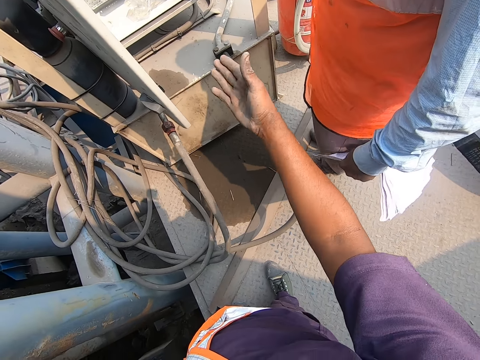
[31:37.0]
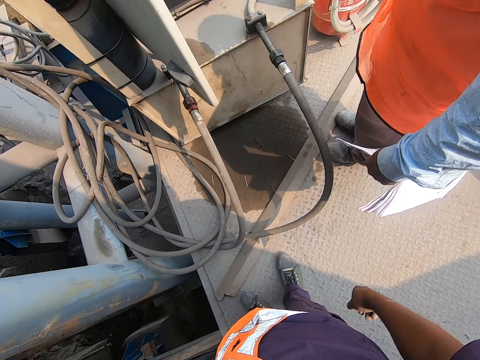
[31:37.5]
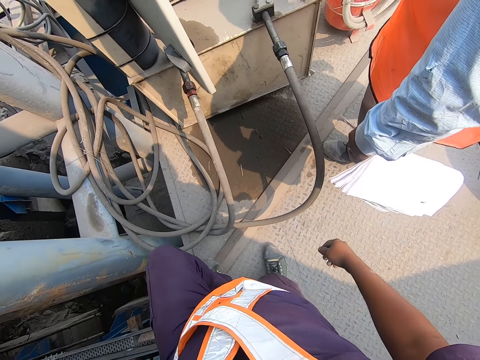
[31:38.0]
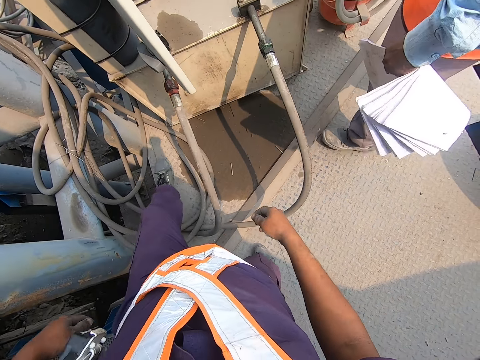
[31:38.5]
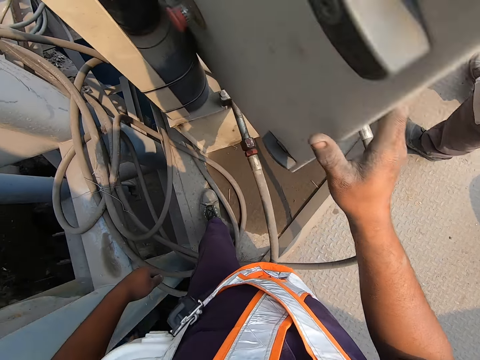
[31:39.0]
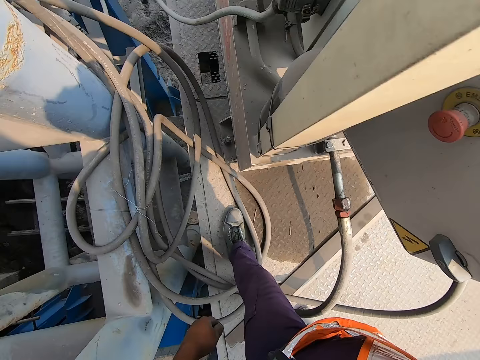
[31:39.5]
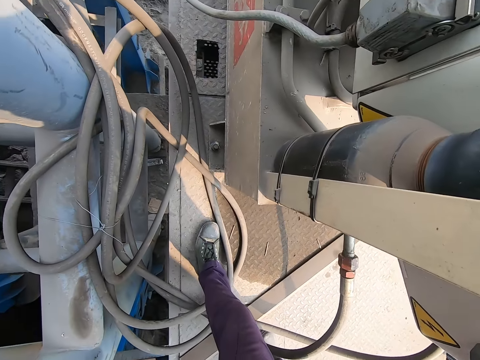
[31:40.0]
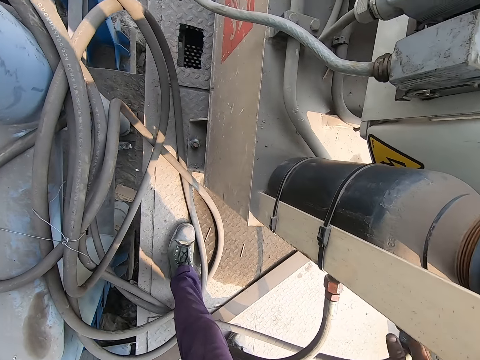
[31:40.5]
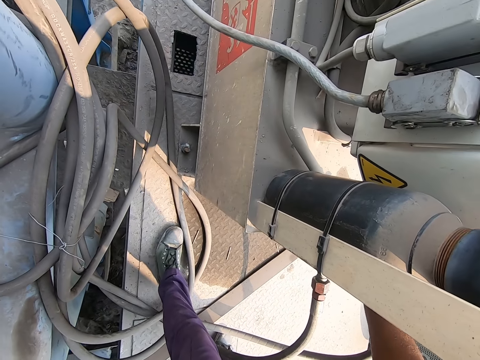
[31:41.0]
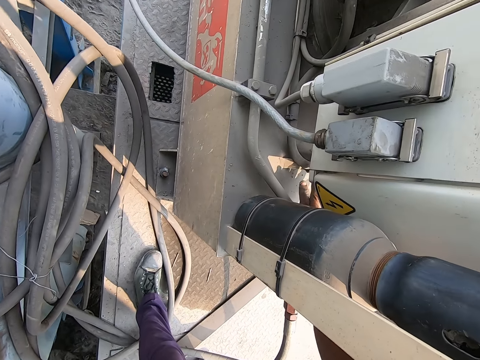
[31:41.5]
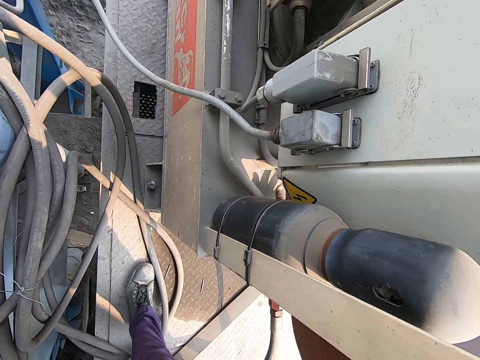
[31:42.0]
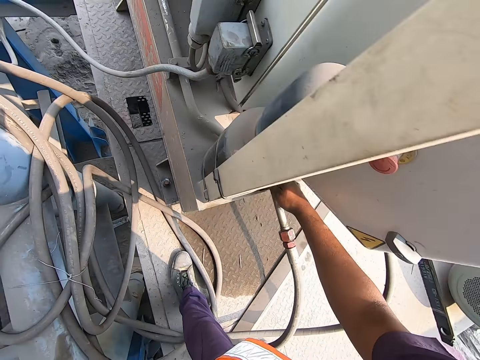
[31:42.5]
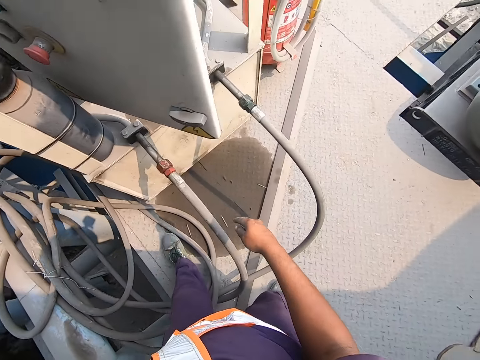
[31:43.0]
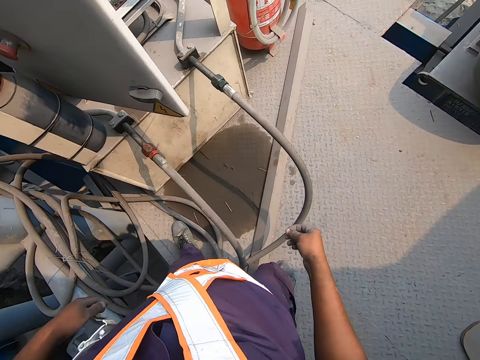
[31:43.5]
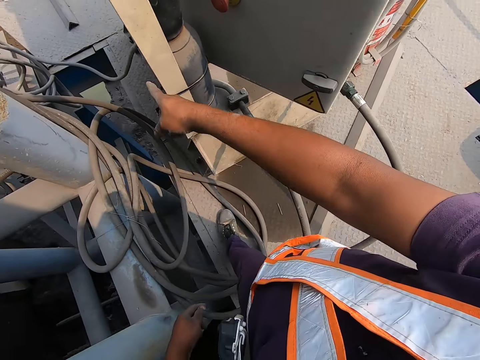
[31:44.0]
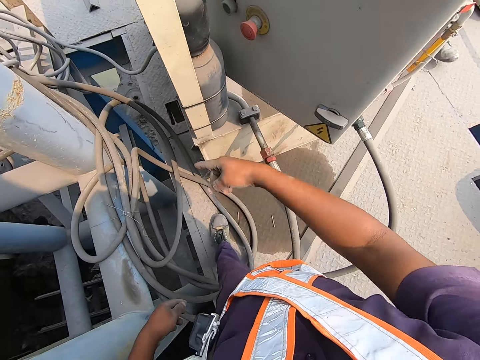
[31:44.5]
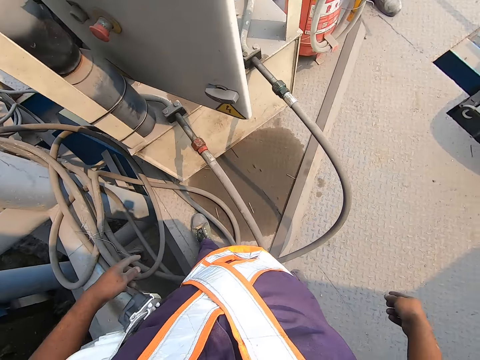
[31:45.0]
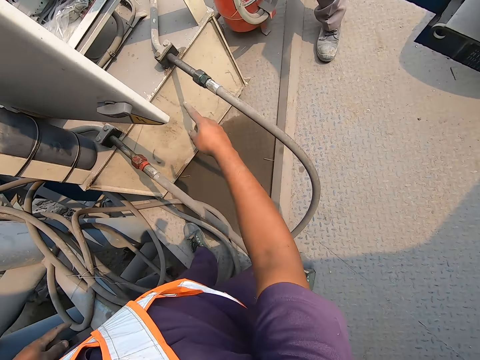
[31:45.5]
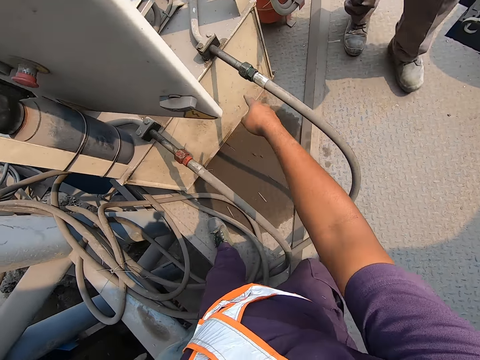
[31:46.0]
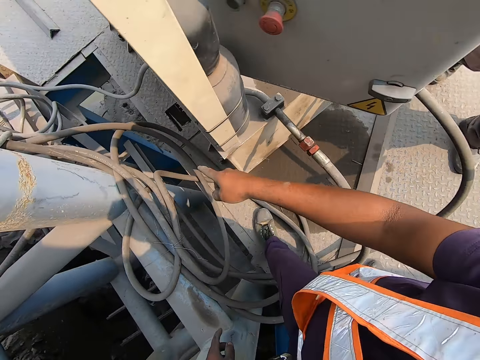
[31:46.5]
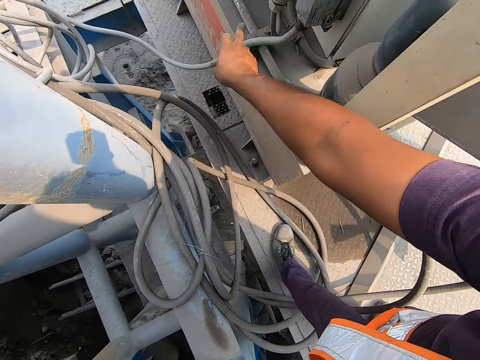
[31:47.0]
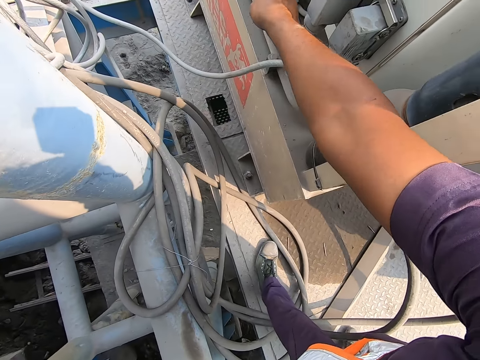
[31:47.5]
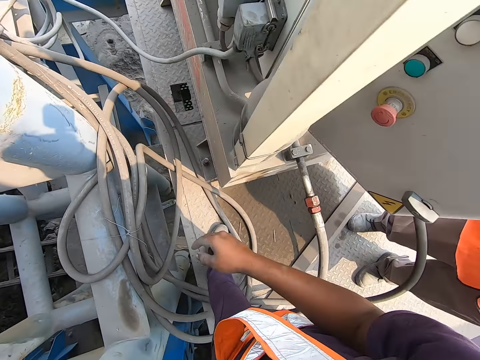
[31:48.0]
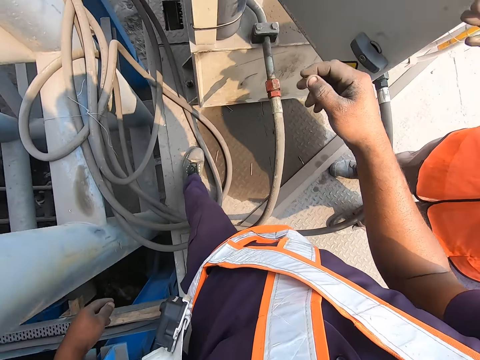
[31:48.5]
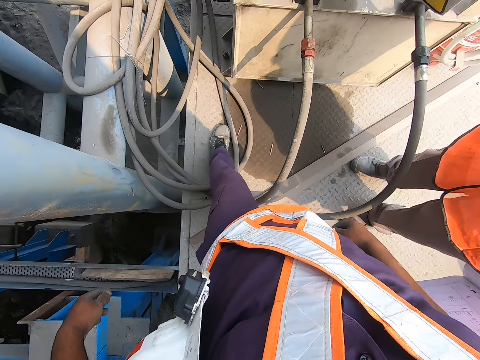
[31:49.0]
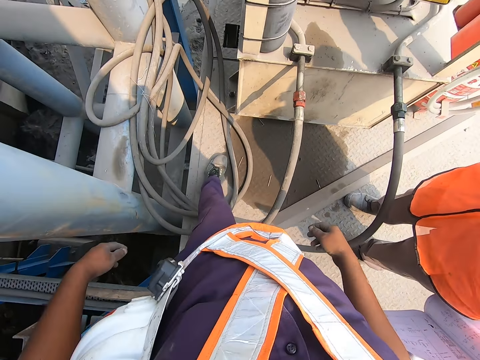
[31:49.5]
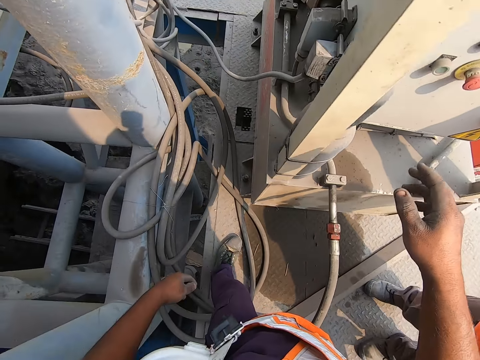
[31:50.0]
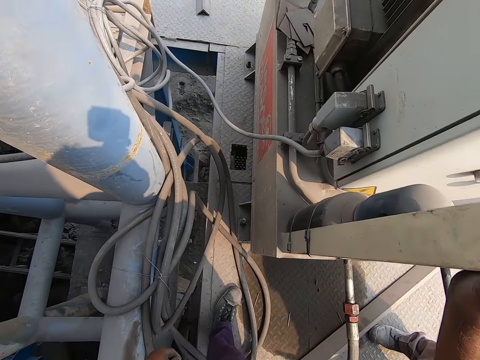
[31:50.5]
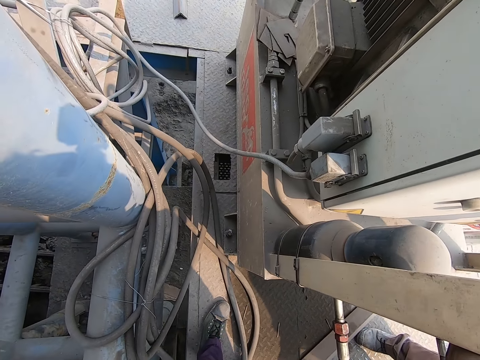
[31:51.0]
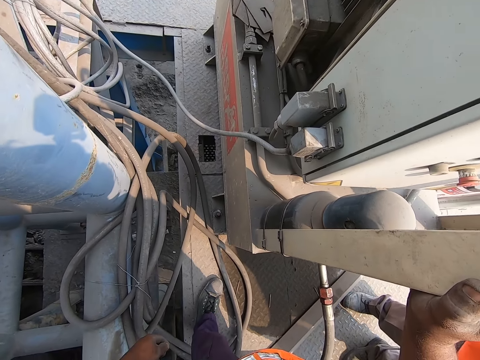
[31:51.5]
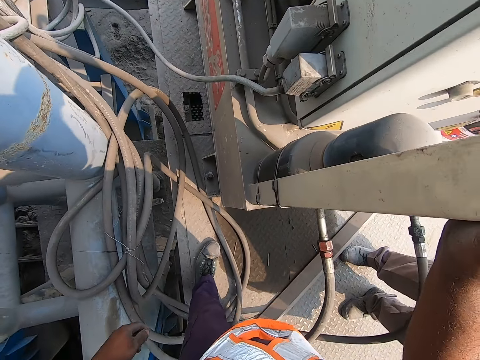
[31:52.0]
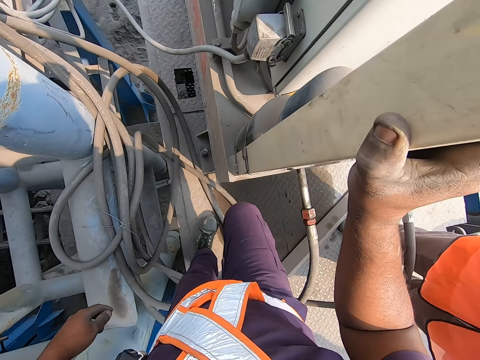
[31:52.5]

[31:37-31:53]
The camera wearer converses with the man. He holds the control box door with his right hand. The man touches the machine. The camera wearer releases his right hand from the control box door. He converses with the man. He points at the machine. A person walks on the deck. The camera wearer points at something. Another man closes the control cabinet with his right hand. The camera wearer holds a steel pole with his right hand. He stares at something.

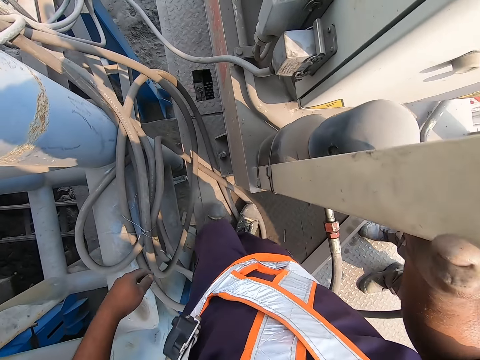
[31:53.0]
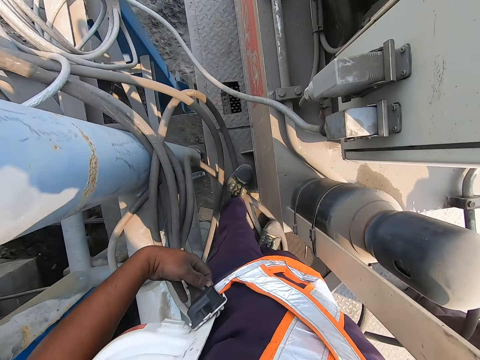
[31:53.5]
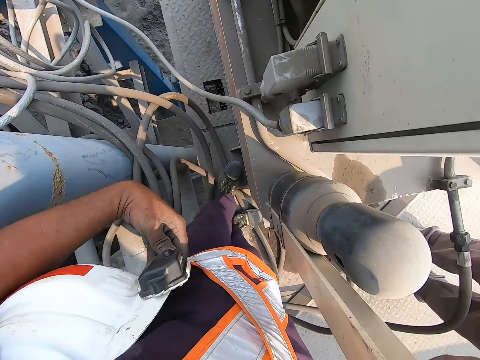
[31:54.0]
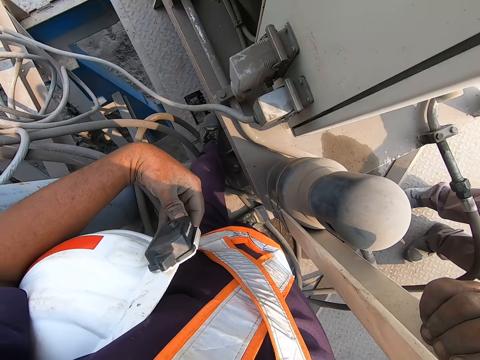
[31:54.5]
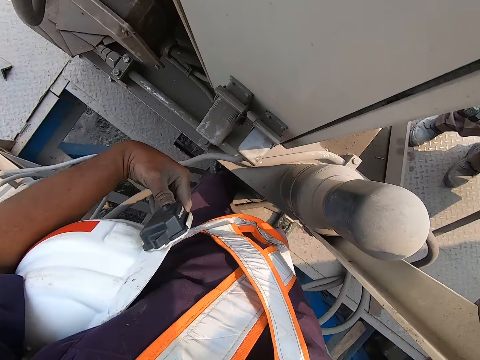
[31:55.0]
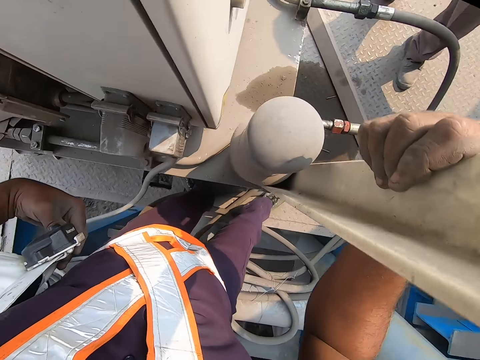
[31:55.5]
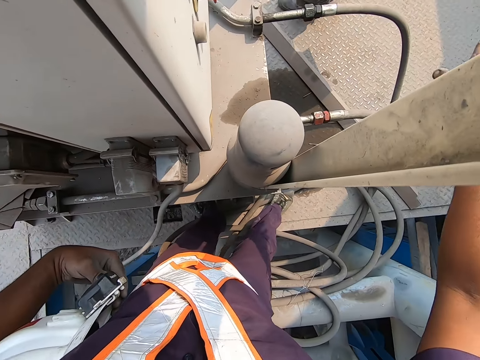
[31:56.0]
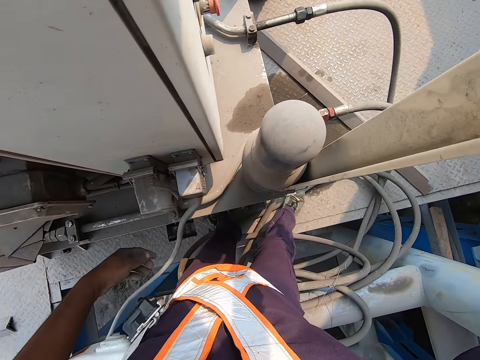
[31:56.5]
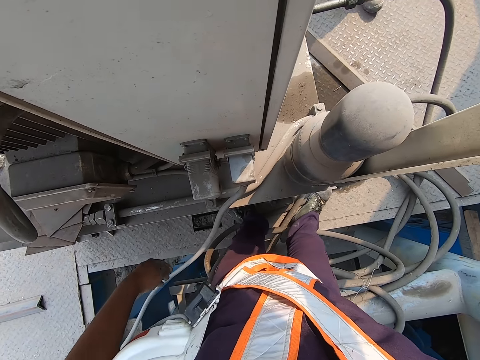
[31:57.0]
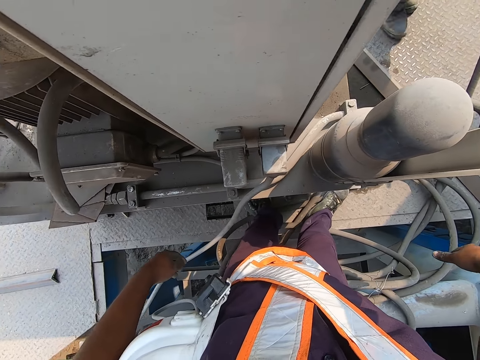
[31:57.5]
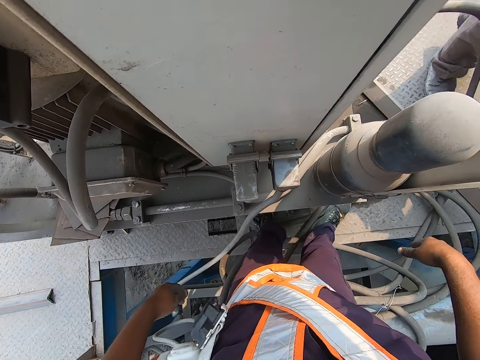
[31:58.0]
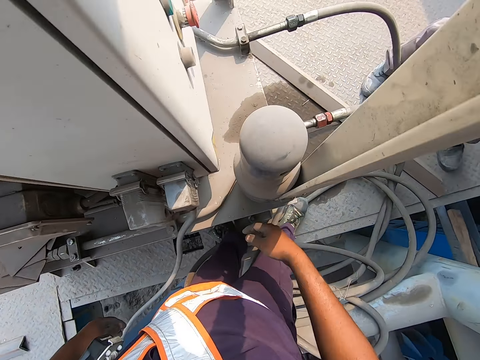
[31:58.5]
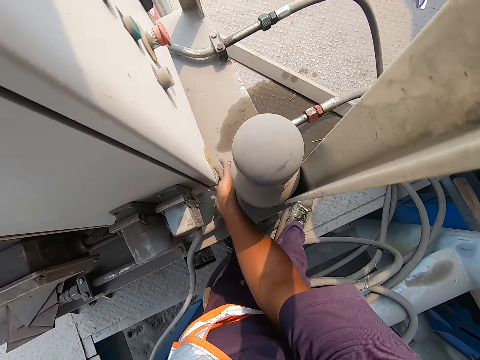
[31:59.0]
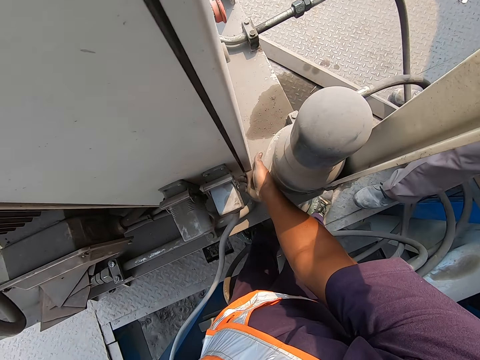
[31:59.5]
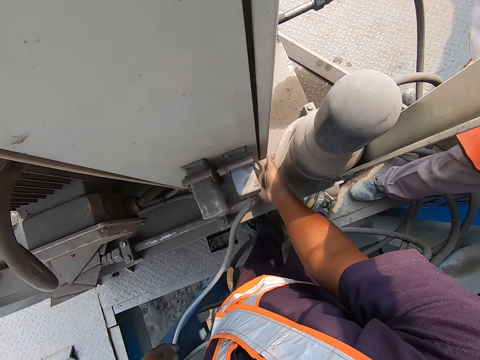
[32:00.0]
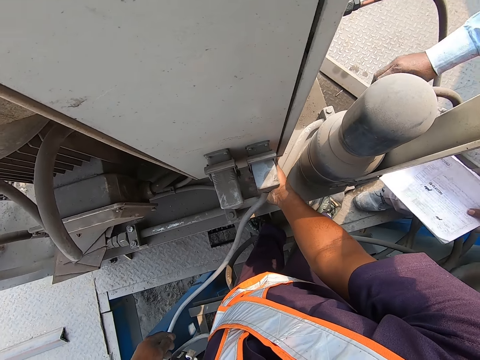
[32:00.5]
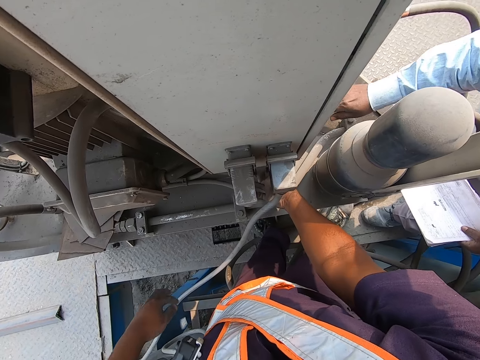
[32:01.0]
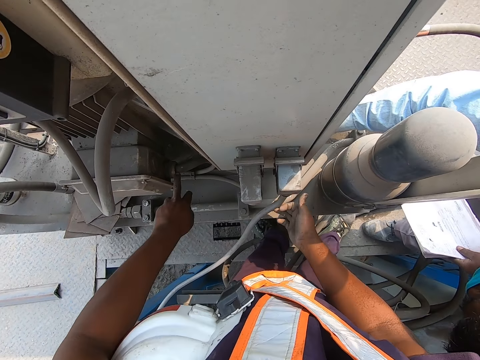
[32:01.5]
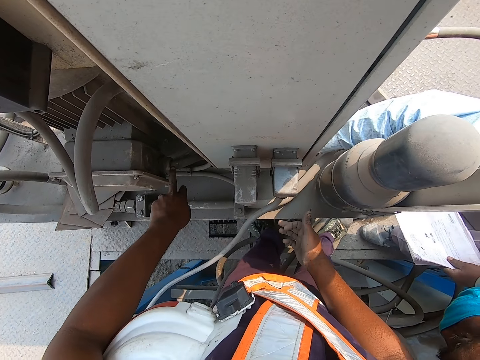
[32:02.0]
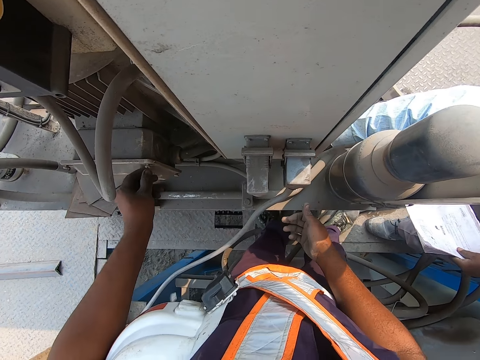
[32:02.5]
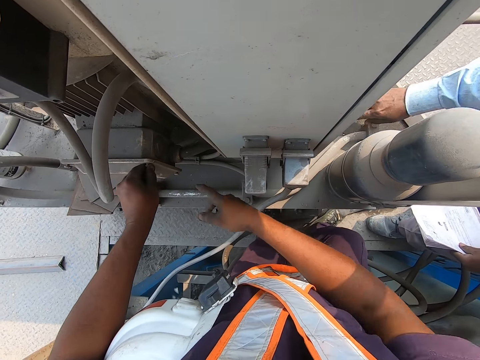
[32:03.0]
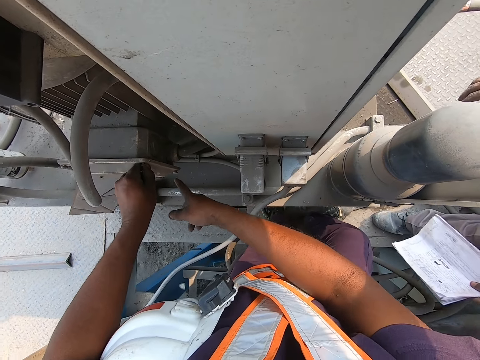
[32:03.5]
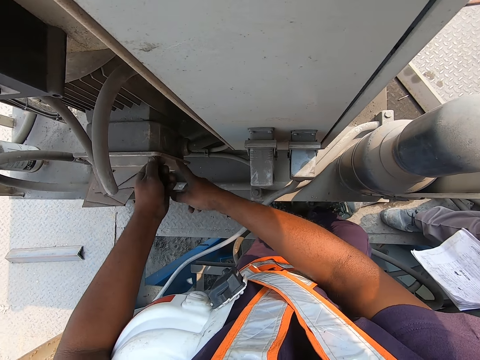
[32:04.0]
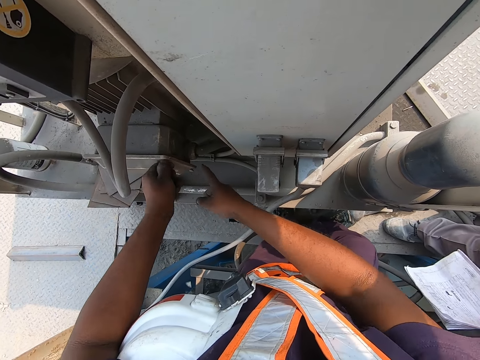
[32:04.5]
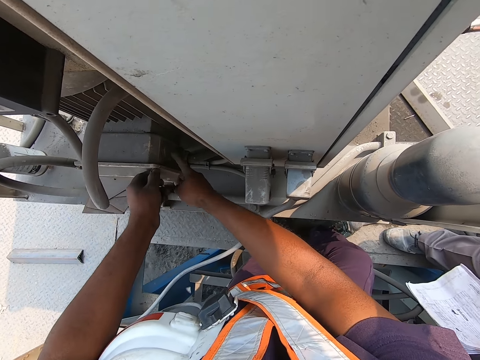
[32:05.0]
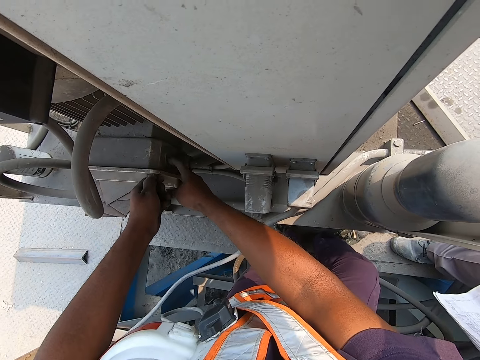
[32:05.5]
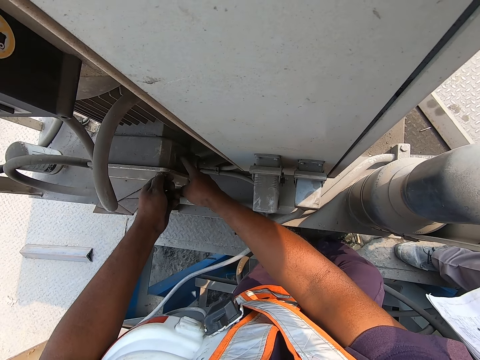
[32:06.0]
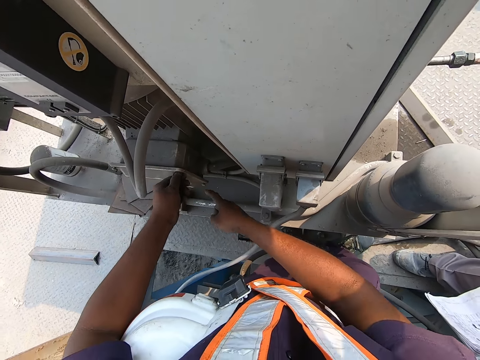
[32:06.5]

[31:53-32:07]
The camera wearer walks on the deck. He holds the helmet on his left armpit with his left hand. He makes hand gestures with his right hand. He converses with the man. He inserts his right hand under the control cabinet. He illustrates something to the man. The man inserts his right hand under the control cabinet. The camera wearer touches a silica gel breather with his left hand. He turns a screw on the gel breather with his left hand. He points his right hand at the gel breather.
